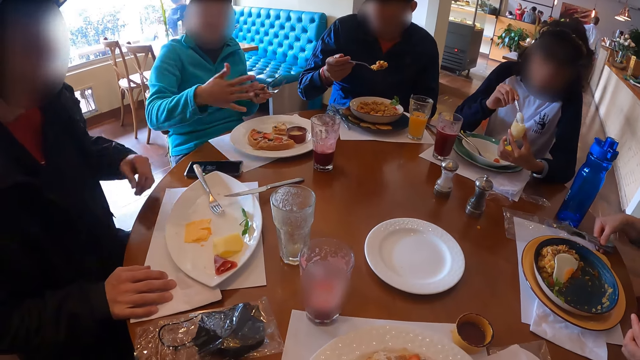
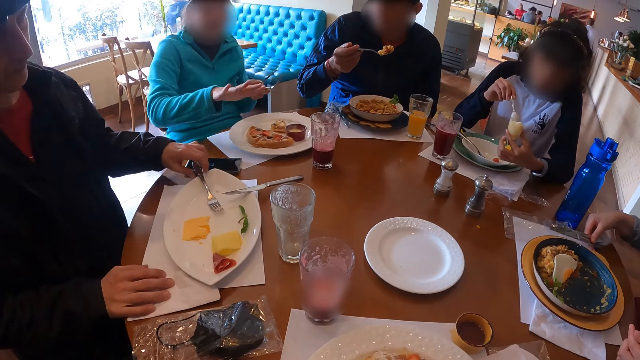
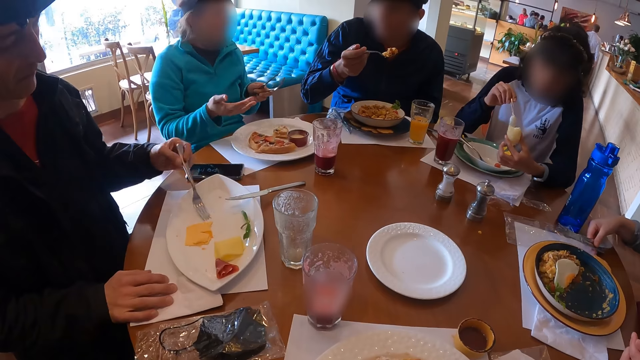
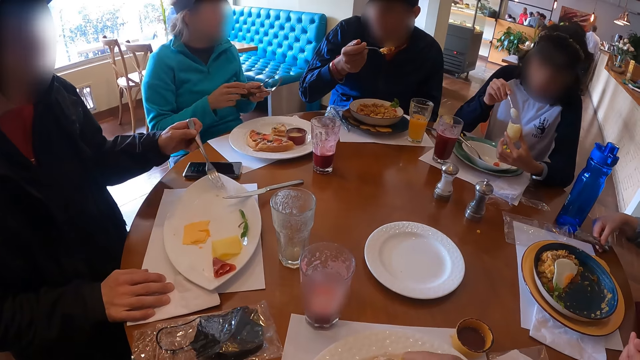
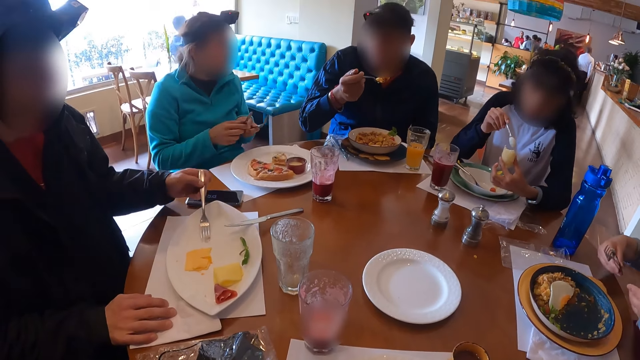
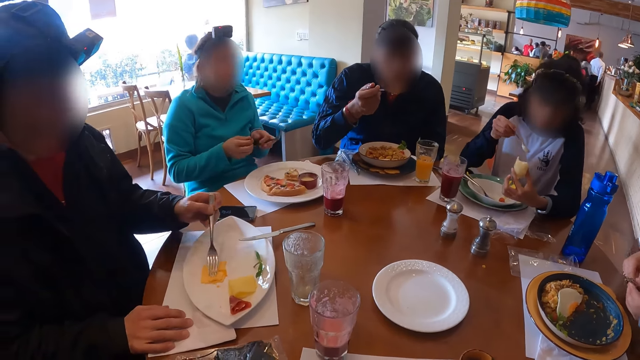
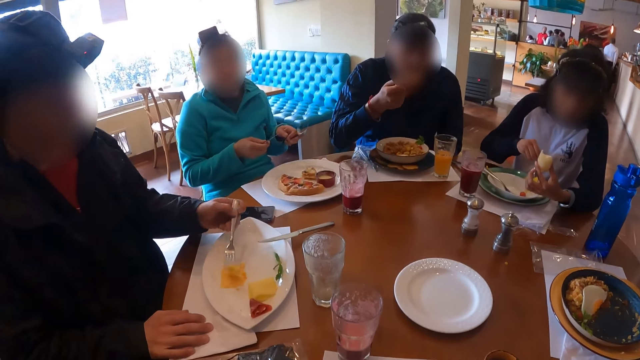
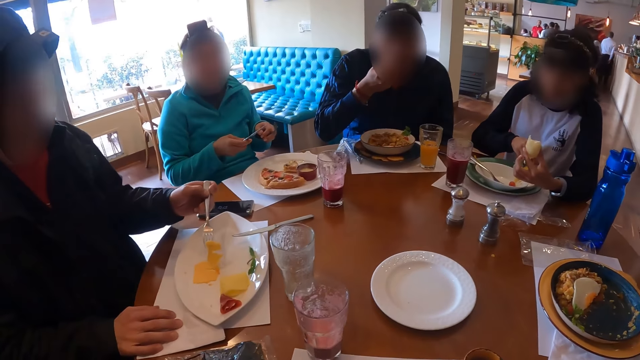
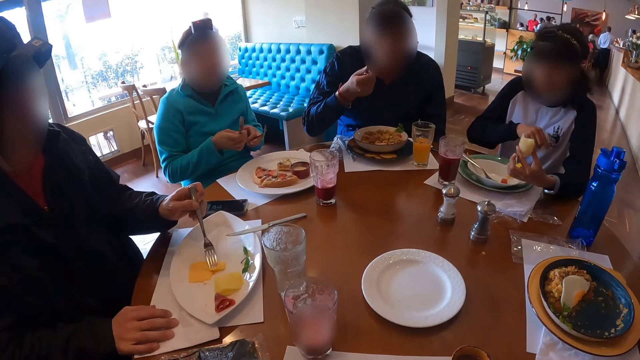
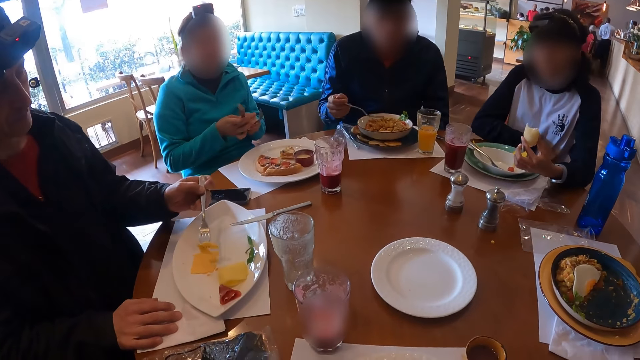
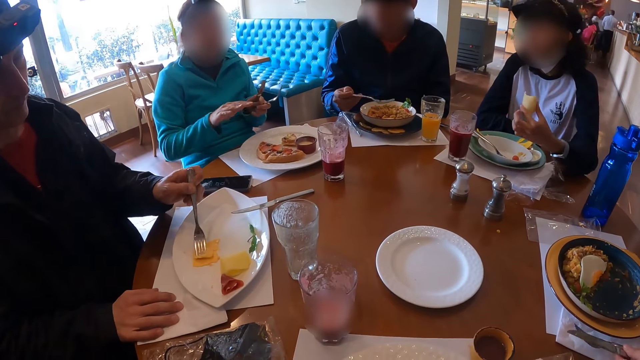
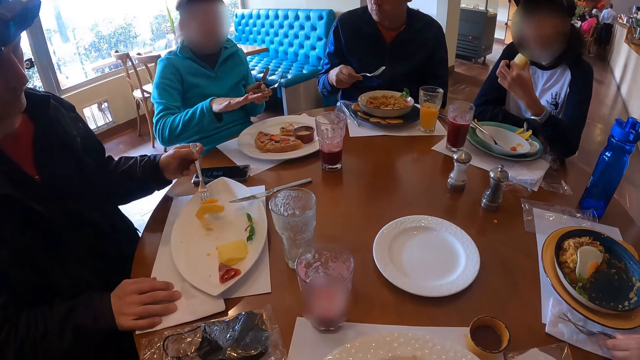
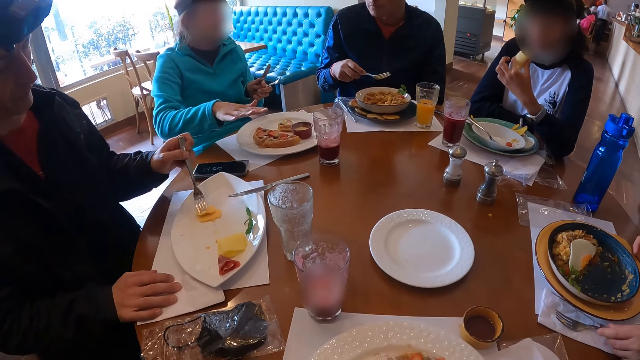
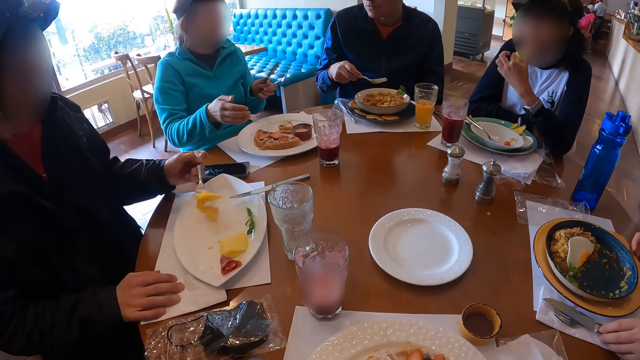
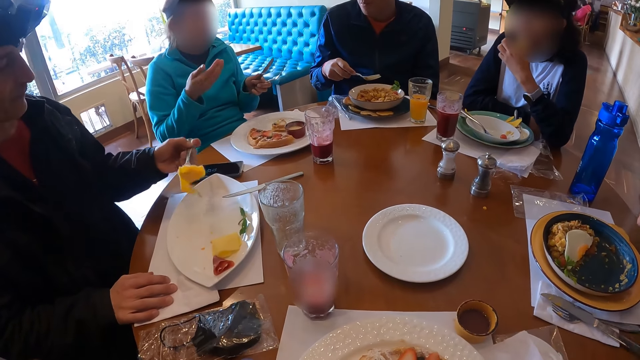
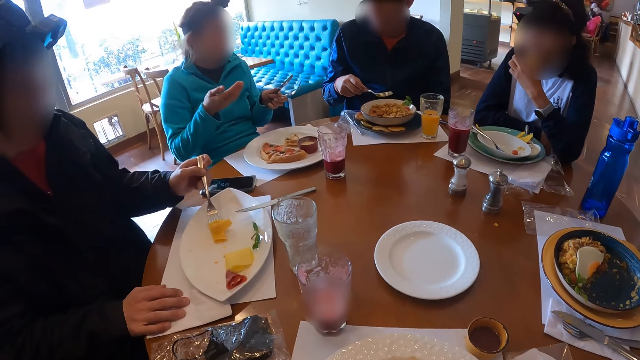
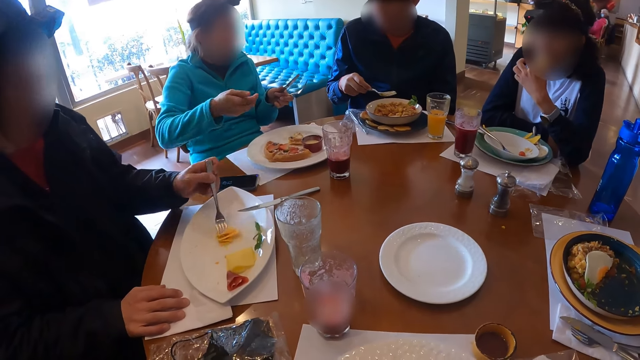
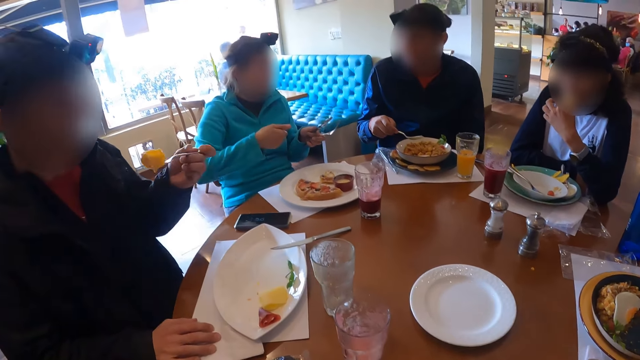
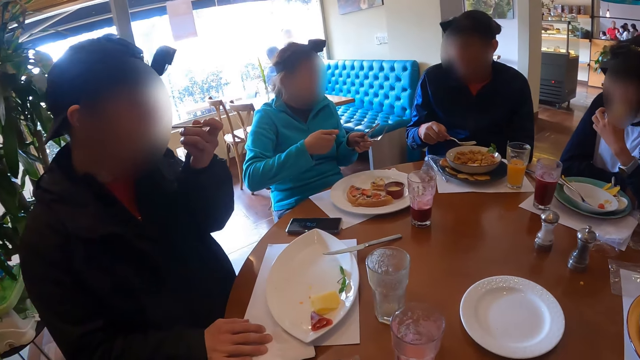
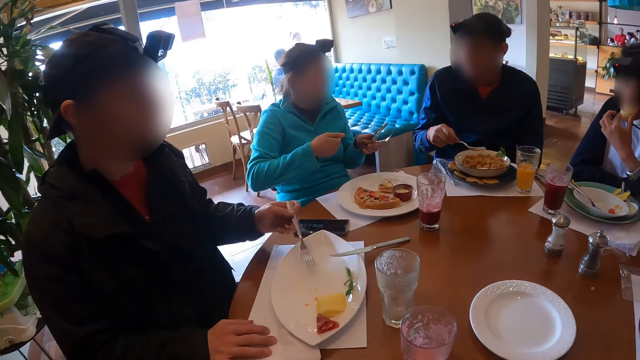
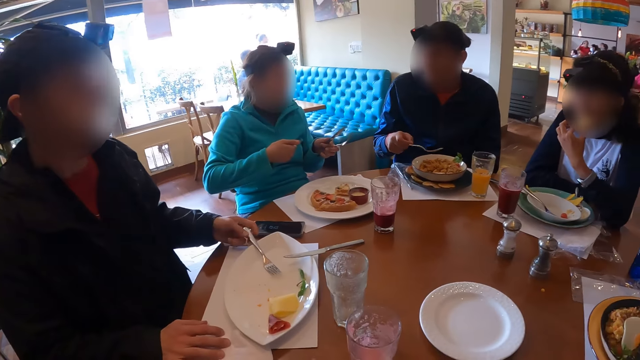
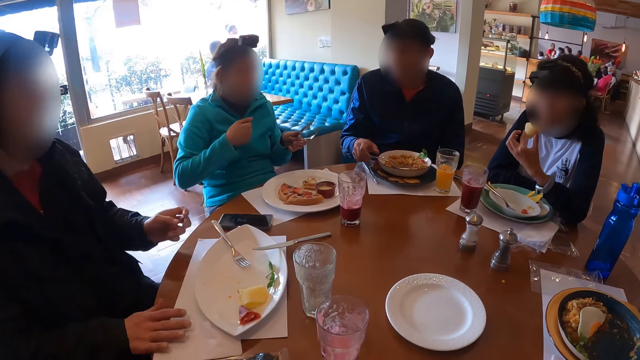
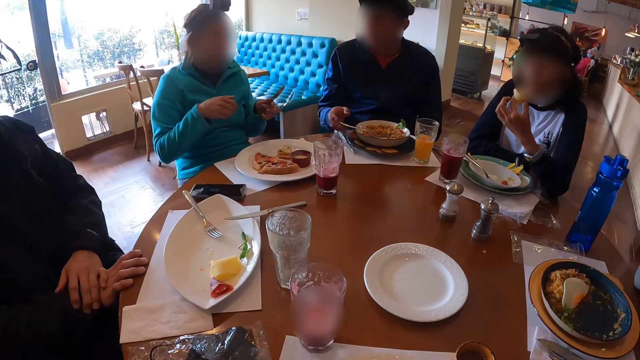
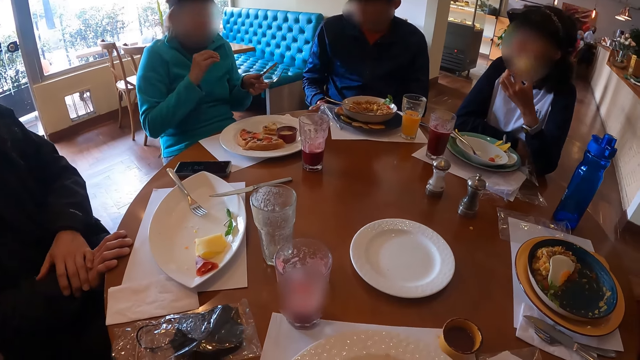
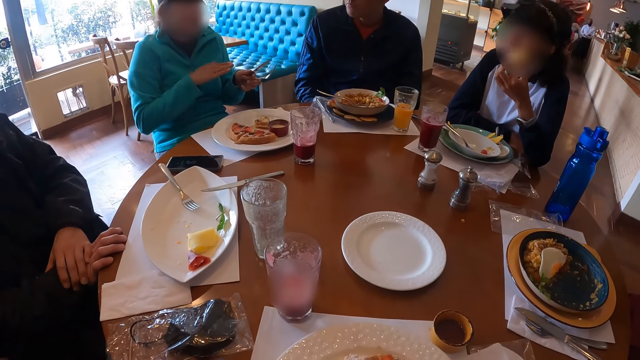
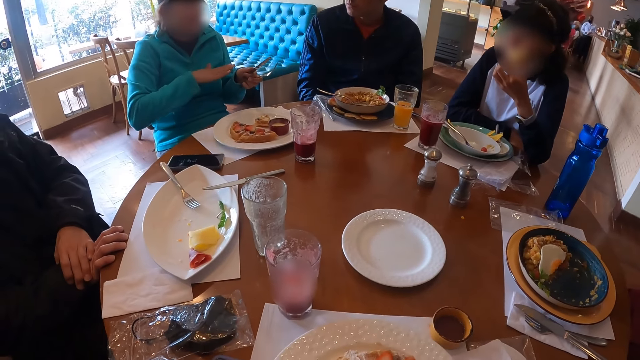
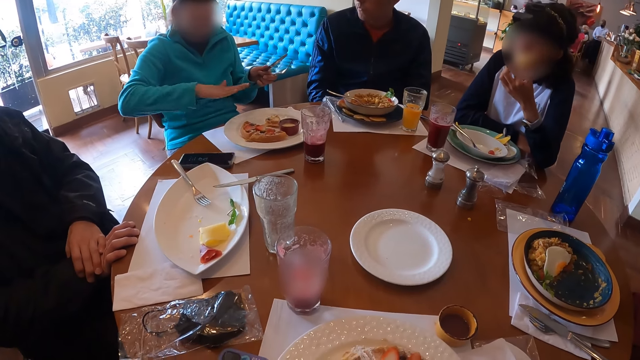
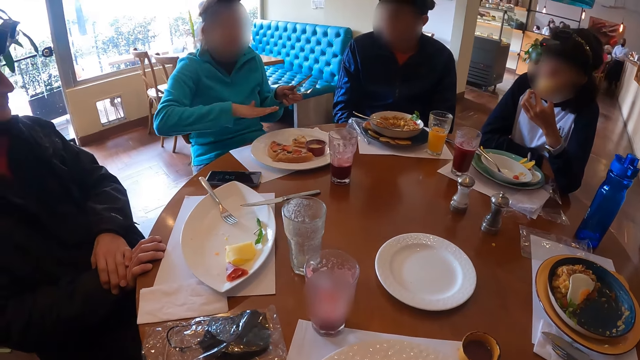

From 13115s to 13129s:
A woman converses with the camera wearer. Another woman drops the fork and table knife in her hands on the table with her right hand. A lady dialogues with a man. The man takes a fork. The man eats food from the plate on the table with the fork in his left hand. A third woman drops the spoon in her right hand in the plate on the table. The camera wearer, two men and three ladies eat food in a restaurant. The first woman converses with the group of people at the table. The lady dialogues with another man. The third woman eats the food in her left hand. The first man drops the fork in his left hand on the plate on the table. The other man drops the fork in his right hand on the plate on the table.

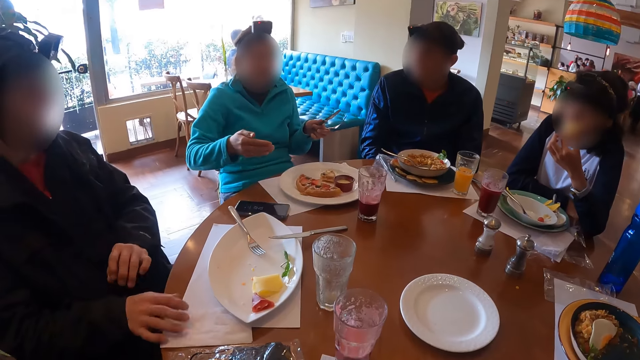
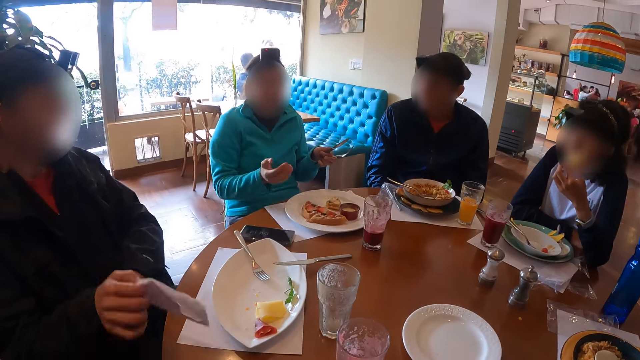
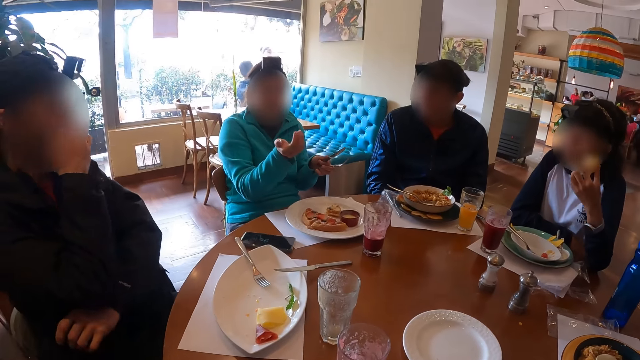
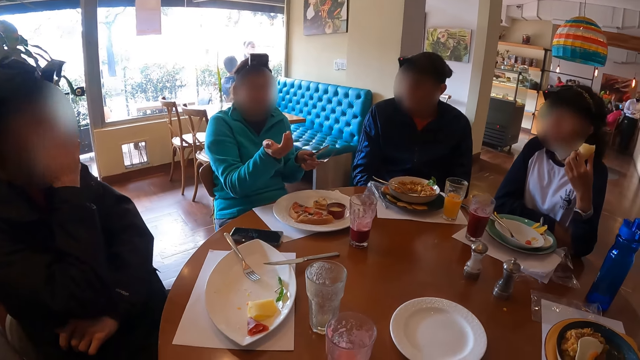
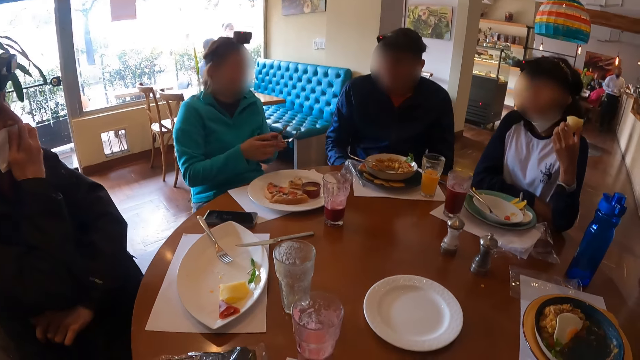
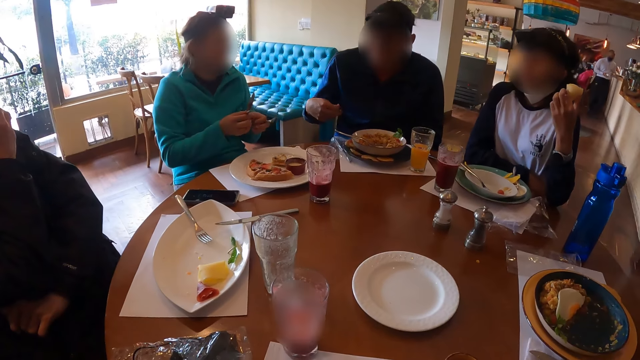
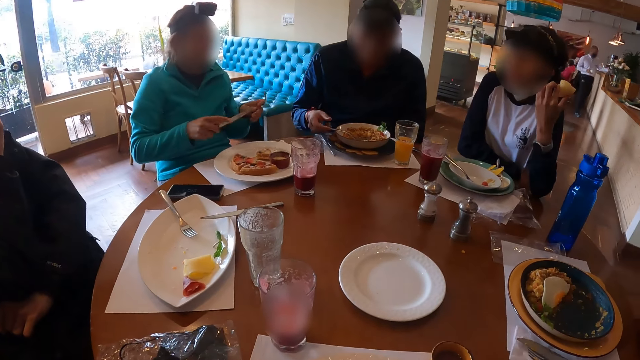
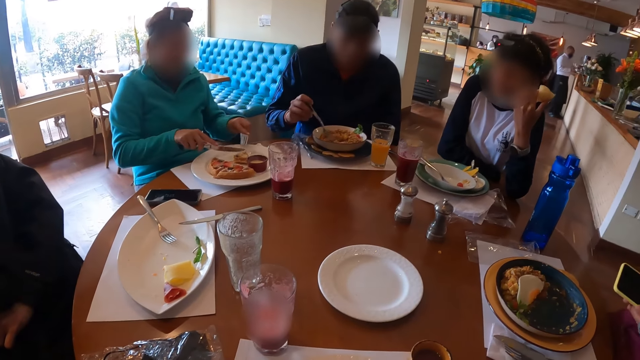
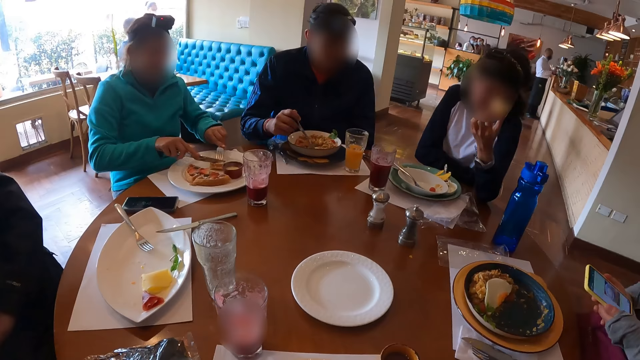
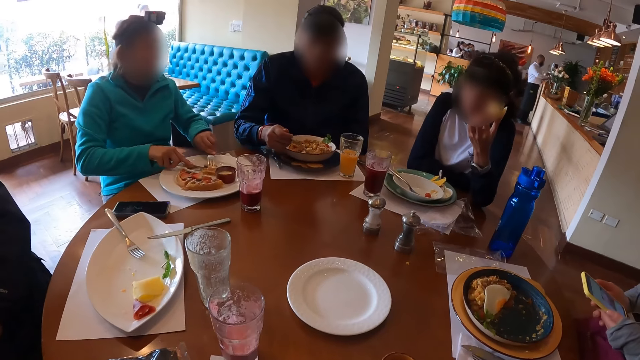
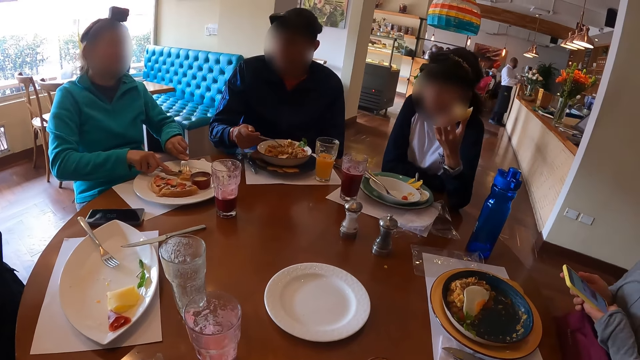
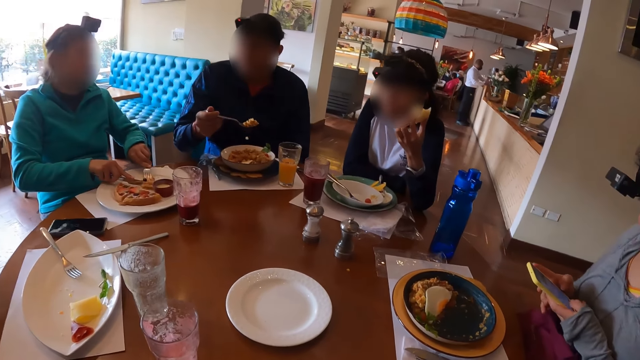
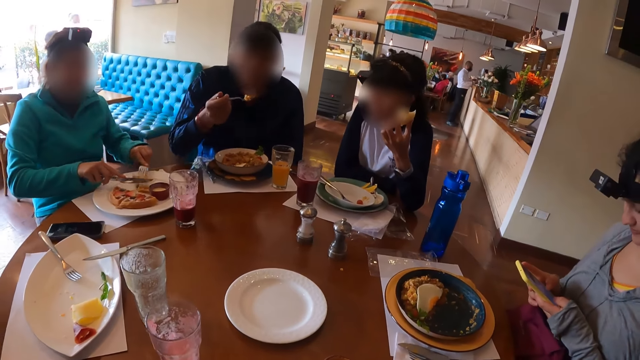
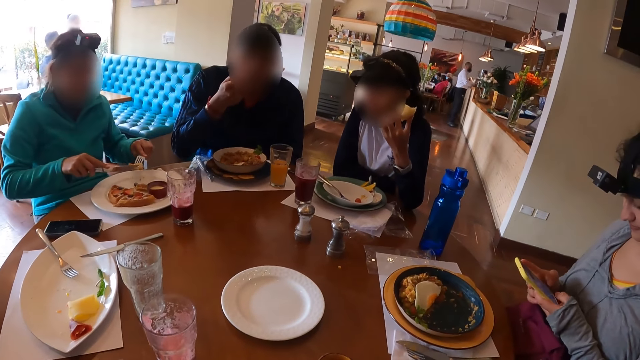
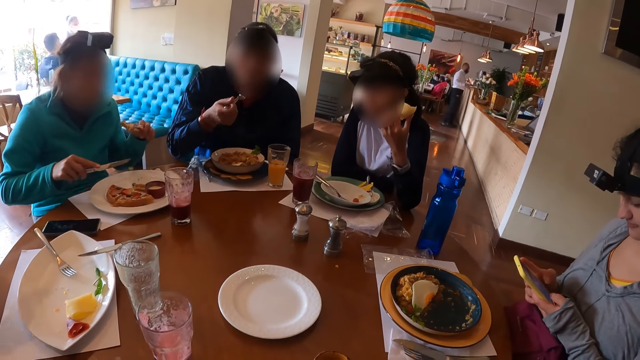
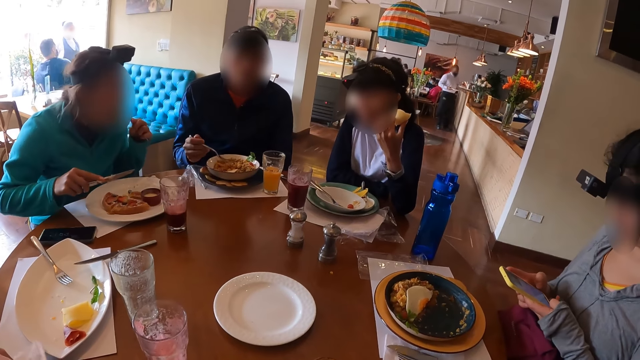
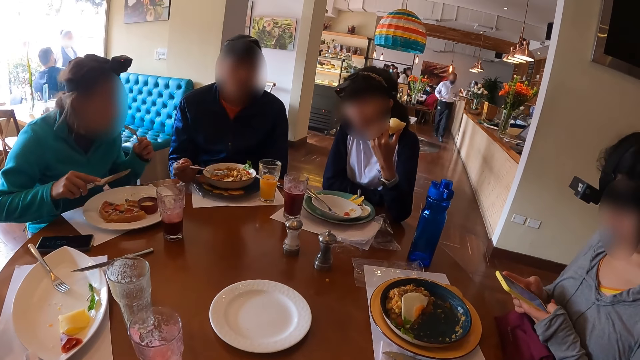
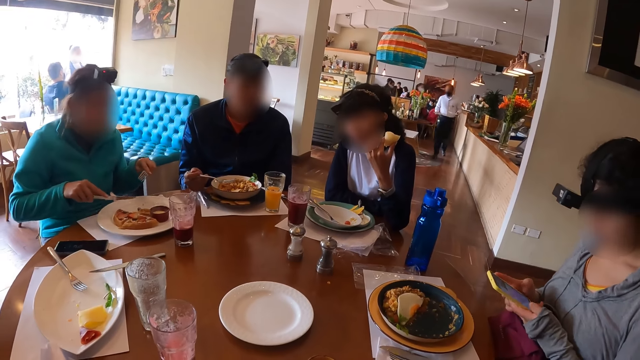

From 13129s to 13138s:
A man picks up the tissue paper on the table with his right hand and cleans his mouth with the tissue paper in his right hand. Another man eats food from the plate on the table with the fork in his right hand. A woman presses a phone in her hands. Another woman takes food from the plate on the table with the fork and table knife in her hands into her mouth. The first man drops the tissue paper in his right hand on the table. The first woman scrolls the phone.
